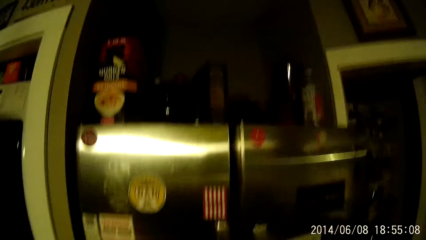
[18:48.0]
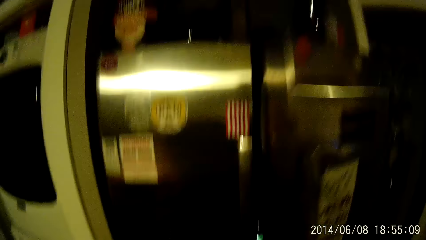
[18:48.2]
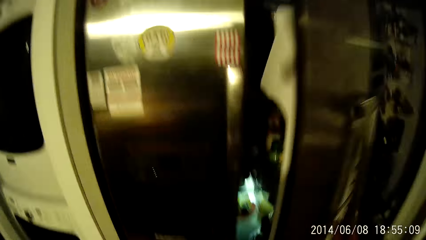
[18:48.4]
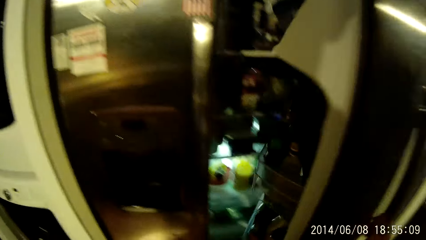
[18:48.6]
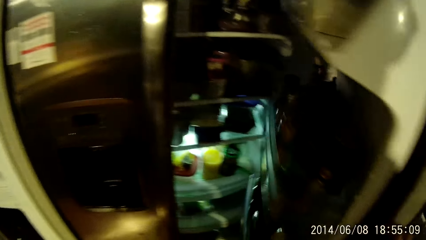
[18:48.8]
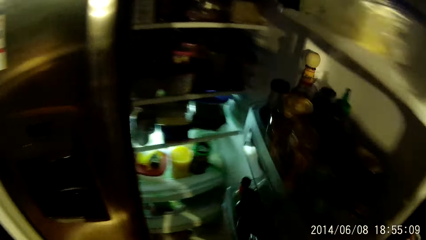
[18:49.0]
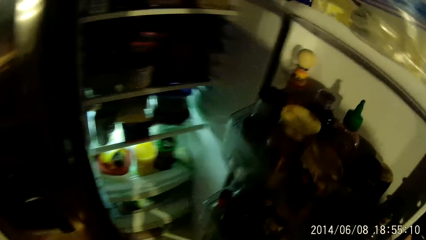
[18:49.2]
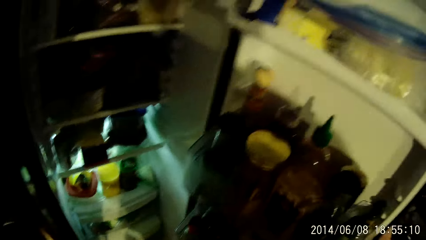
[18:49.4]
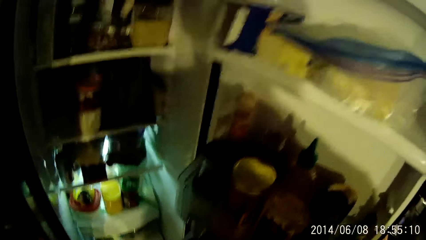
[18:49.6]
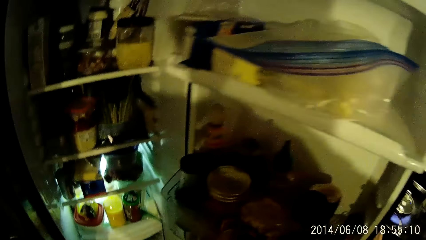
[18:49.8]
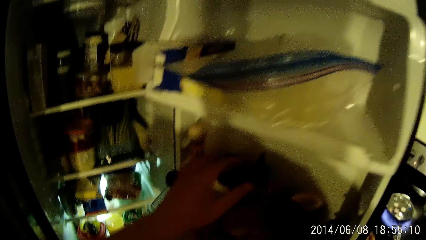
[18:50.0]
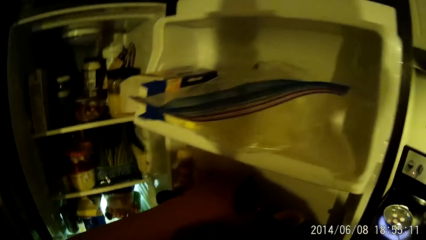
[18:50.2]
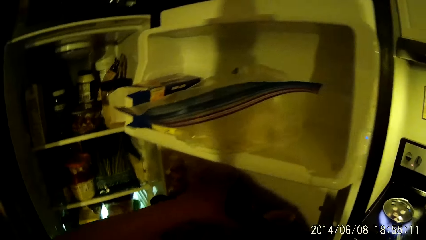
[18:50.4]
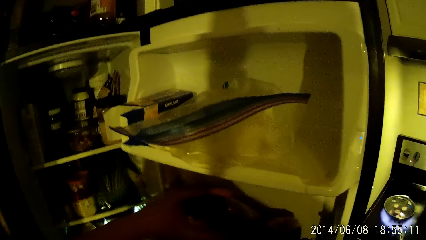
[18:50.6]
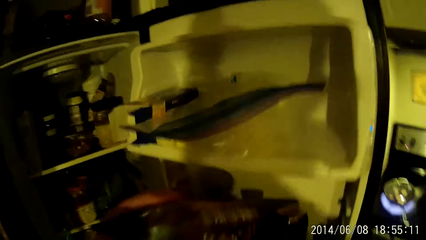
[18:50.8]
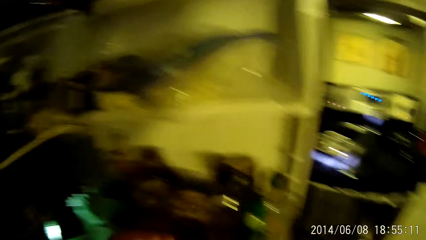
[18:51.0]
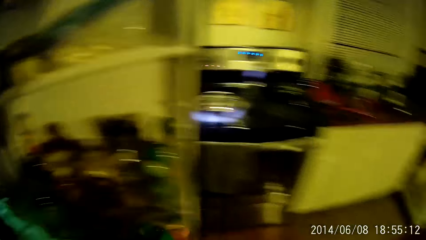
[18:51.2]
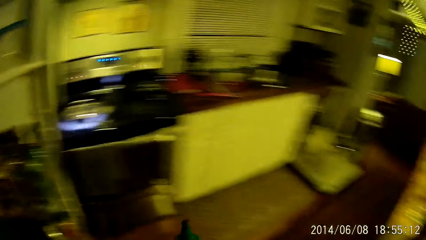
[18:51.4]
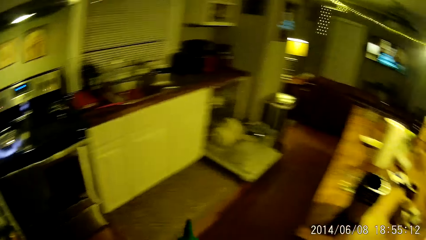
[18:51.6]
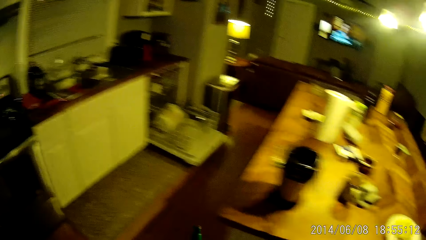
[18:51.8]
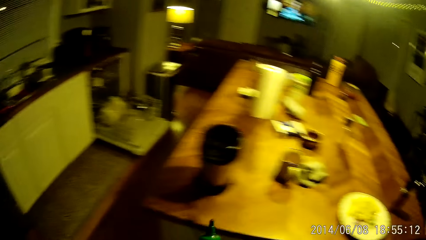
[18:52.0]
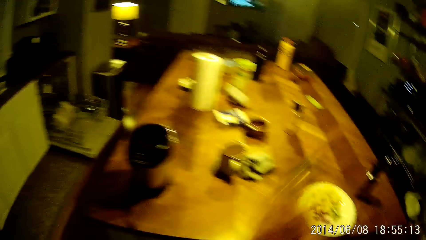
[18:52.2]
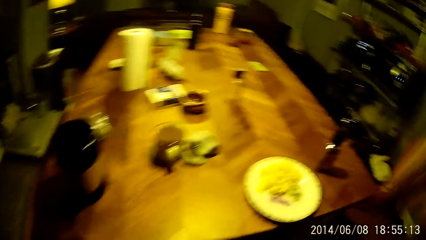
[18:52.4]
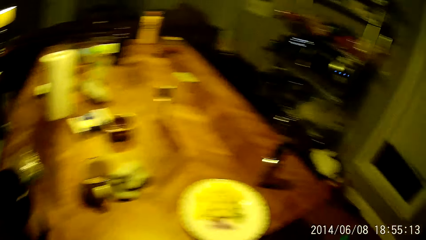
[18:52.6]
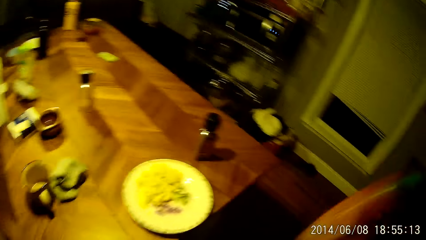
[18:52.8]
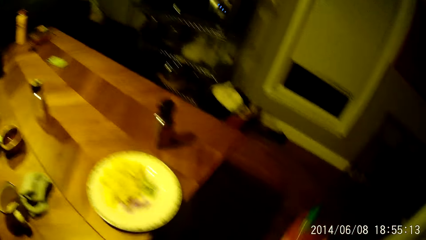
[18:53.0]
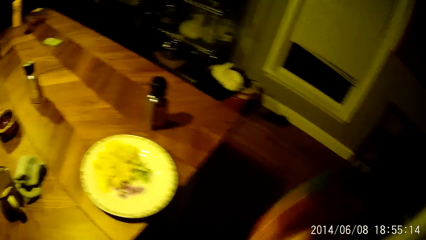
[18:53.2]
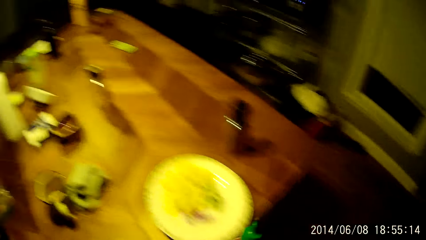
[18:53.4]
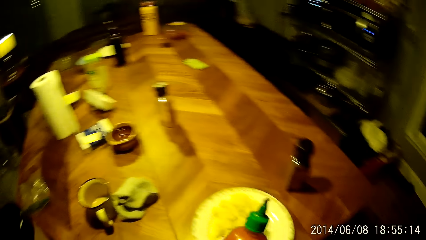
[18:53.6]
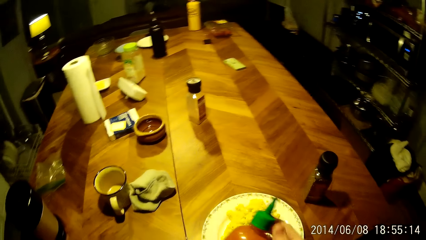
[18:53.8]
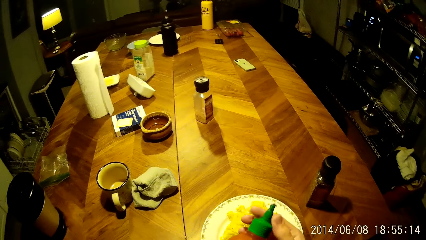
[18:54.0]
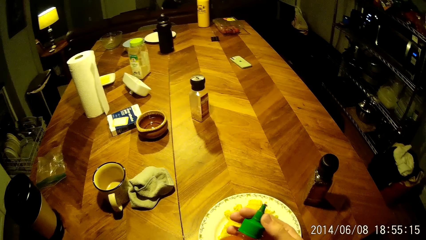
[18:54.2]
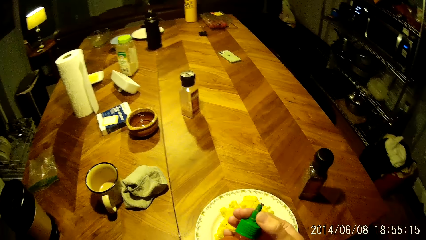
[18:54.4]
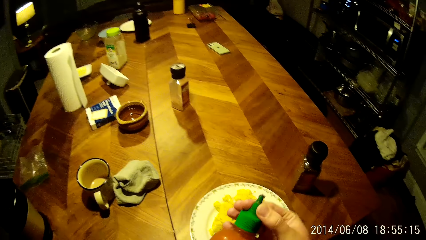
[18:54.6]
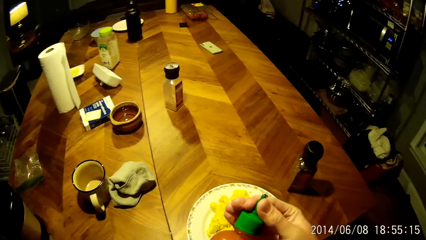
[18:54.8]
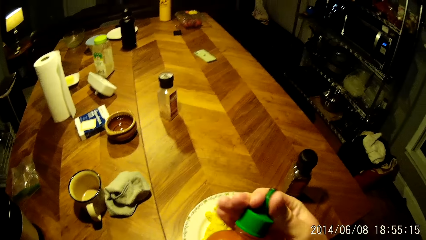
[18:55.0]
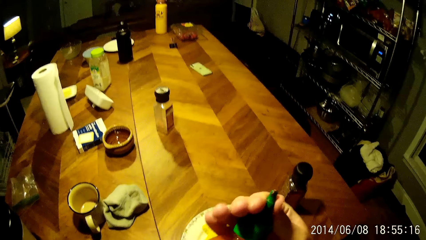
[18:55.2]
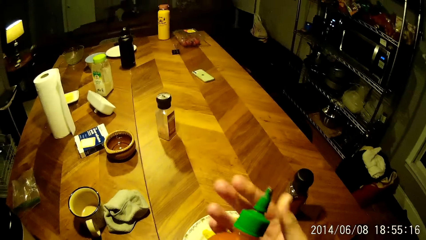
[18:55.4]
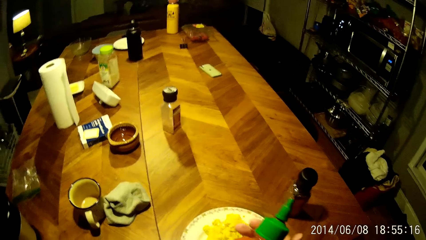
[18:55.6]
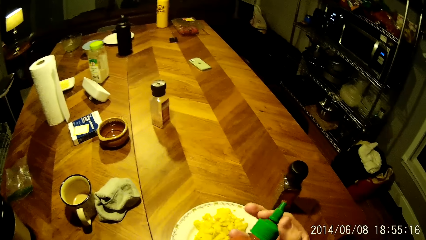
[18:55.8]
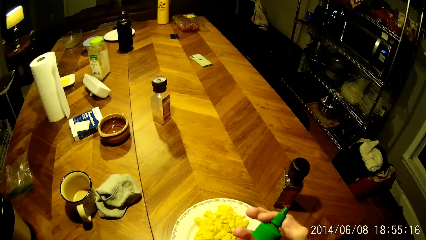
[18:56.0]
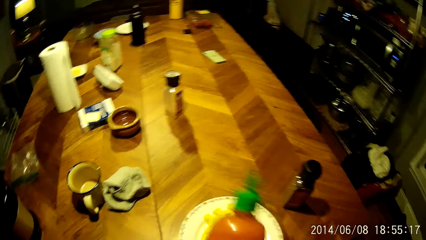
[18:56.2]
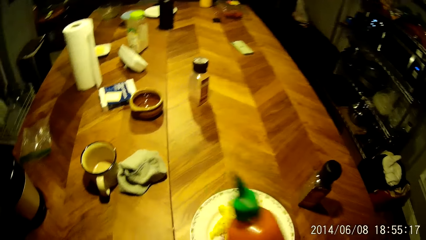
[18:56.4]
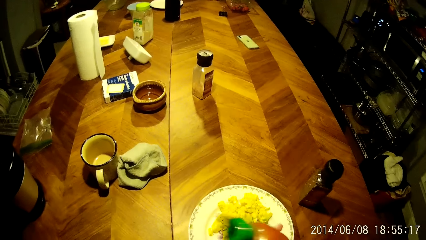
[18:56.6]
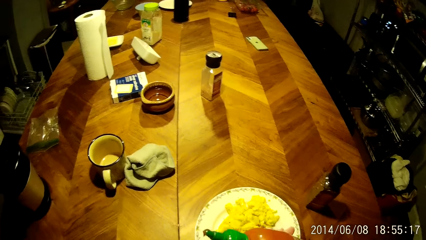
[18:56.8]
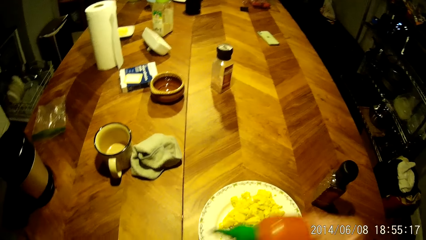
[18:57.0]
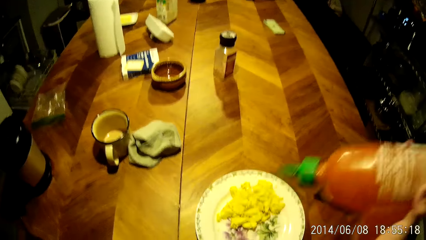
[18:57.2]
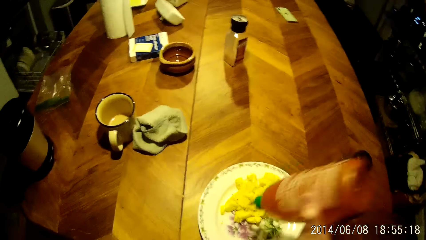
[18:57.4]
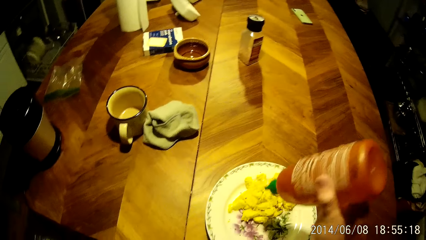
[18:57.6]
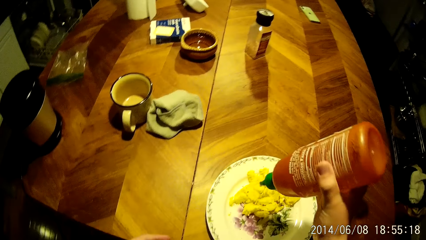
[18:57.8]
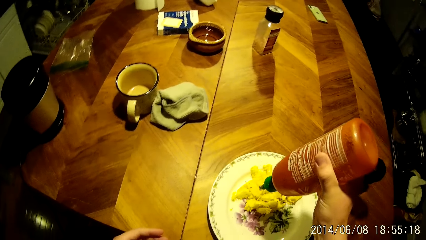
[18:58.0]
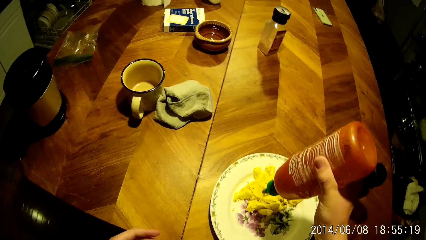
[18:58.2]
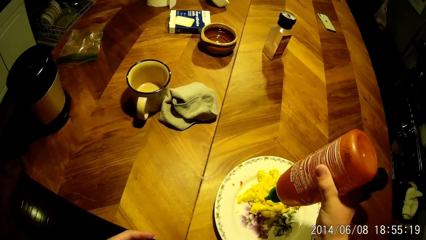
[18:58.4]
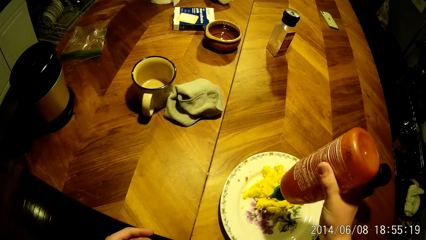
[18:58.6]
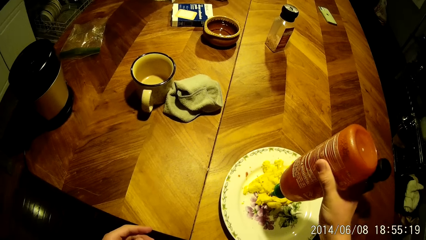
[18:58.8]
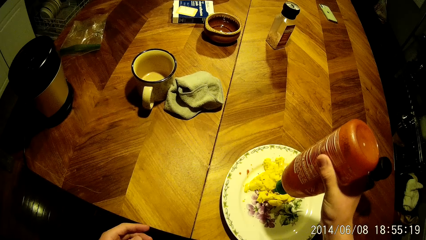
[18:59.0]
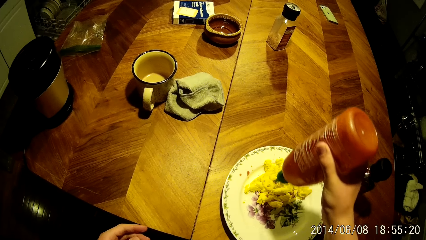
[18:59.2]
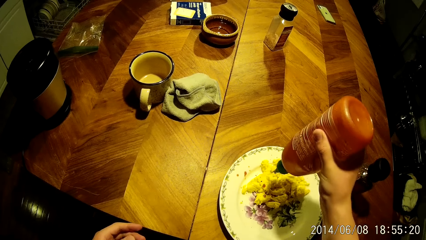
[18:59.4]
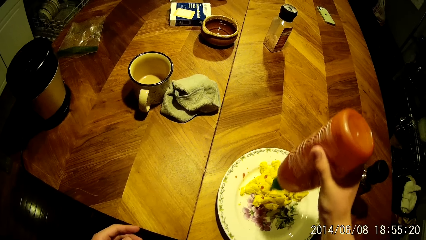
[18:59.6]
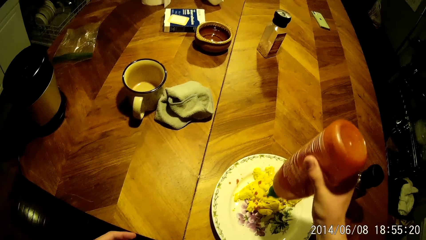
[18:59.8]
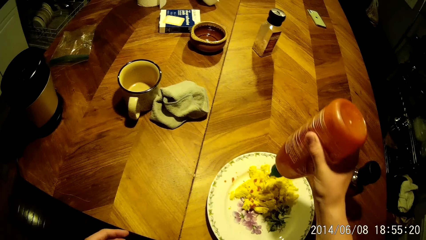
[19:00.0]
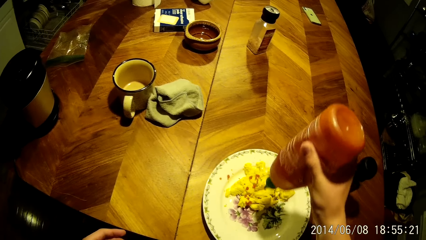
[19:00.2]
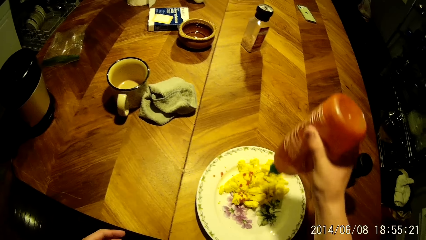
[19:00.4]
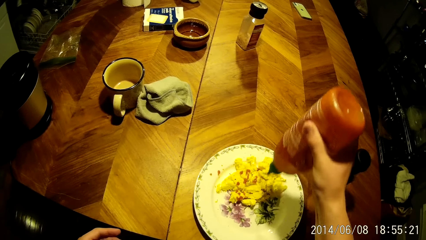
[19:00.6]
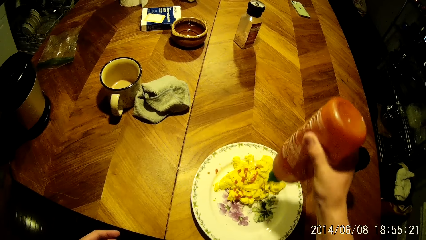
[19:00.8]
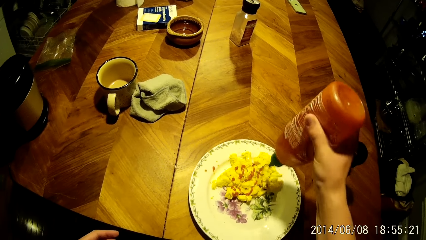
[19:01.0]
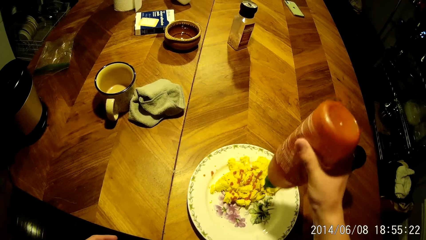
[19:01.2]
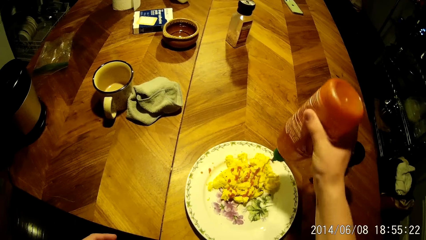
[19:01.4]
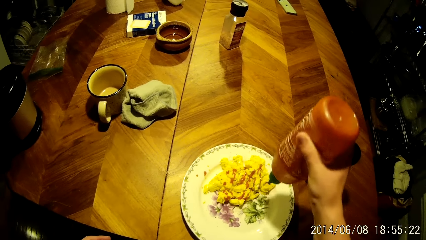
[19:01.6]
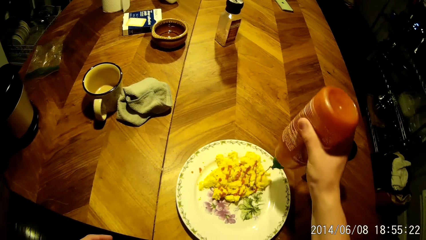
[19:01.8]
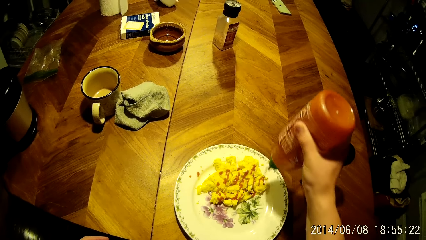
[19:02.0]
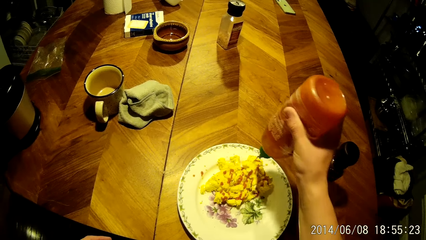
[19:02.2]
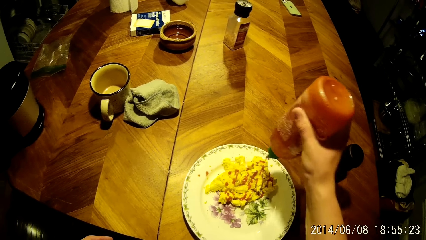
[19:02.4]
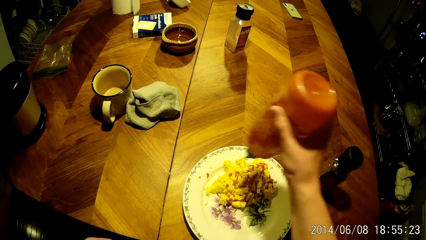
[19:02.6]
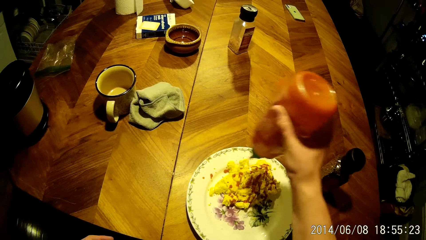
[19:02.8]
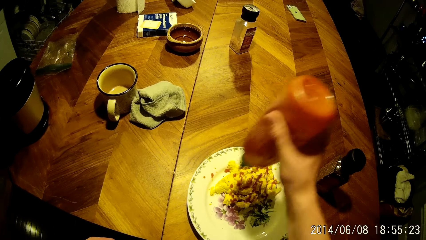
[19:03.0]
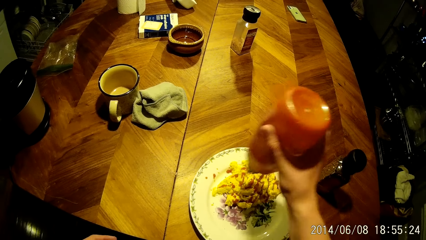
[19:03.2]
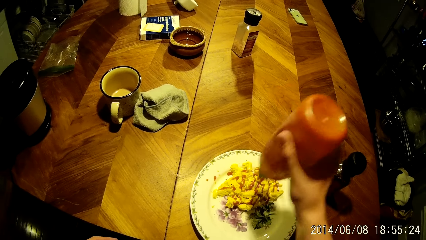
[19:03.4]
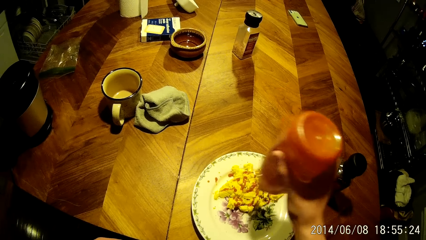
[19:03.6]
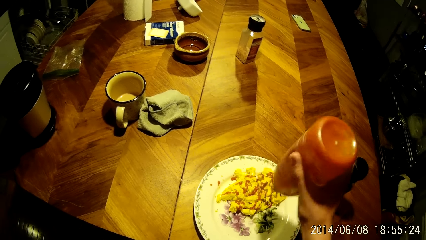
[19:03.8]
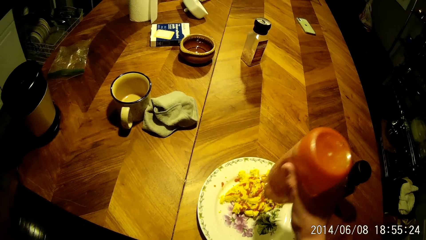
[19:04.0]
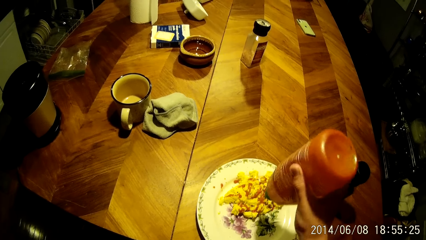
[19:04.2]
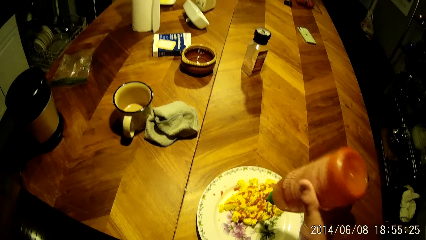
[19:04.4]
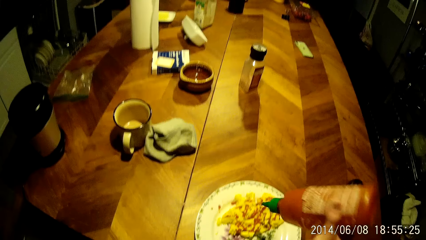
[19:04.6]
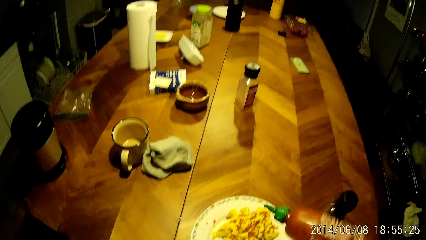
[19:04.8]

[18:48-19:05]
The camera wearer walks around the room. He opens a fridge with his right hand. He picks up a ketchup bottle from the fridge with his left hand. He shakes the ketchup bottle with his right hand. He passes the ketchup bottle from his right hand to his left hand. He opens the ketchup bottle with his right hand. He passes the ketchup bottle from his left hand to his right hand. He presses the ketchup from the ketchup bottle into the plate of scrambled egg with his right hand.
